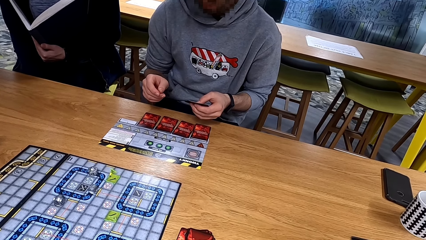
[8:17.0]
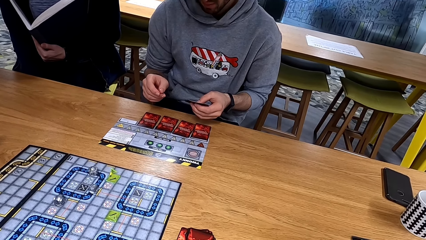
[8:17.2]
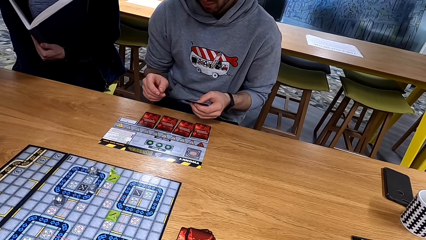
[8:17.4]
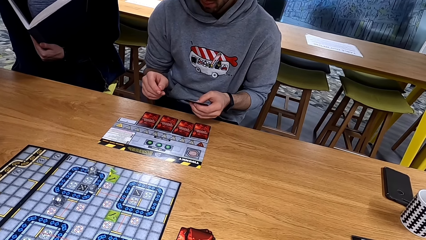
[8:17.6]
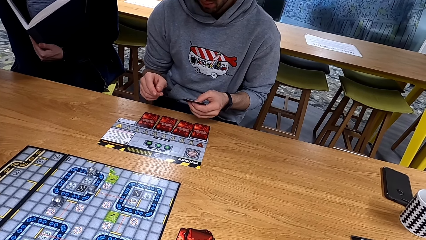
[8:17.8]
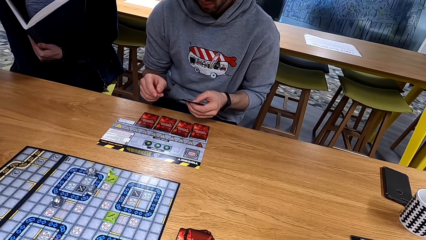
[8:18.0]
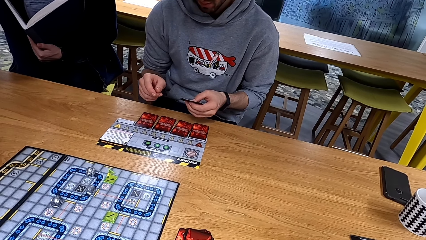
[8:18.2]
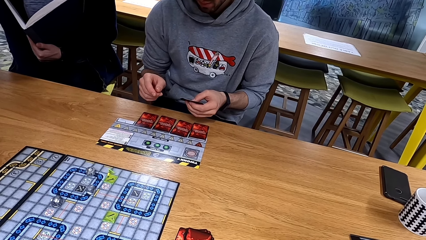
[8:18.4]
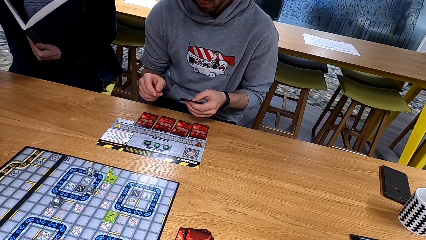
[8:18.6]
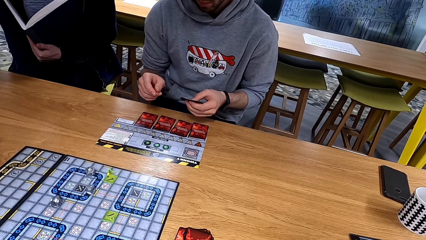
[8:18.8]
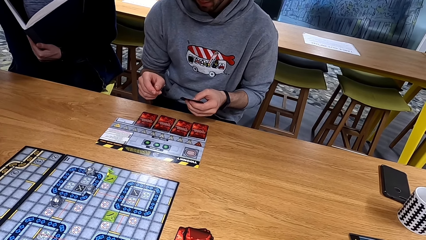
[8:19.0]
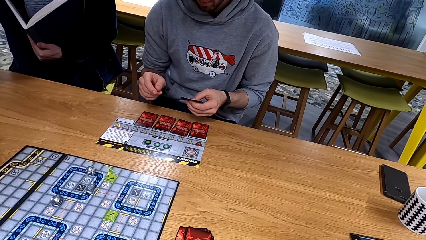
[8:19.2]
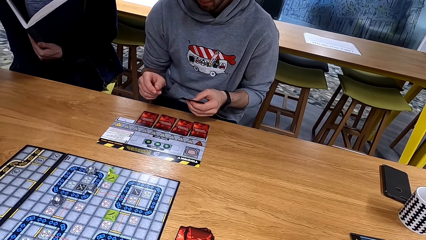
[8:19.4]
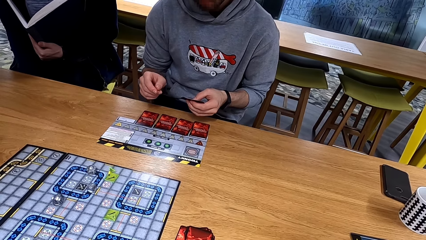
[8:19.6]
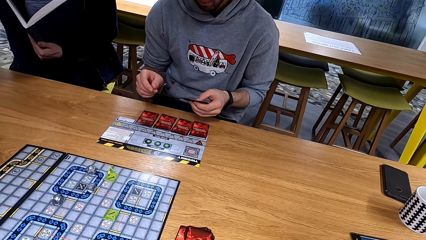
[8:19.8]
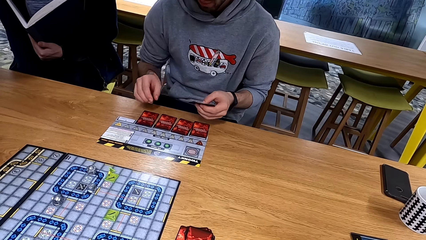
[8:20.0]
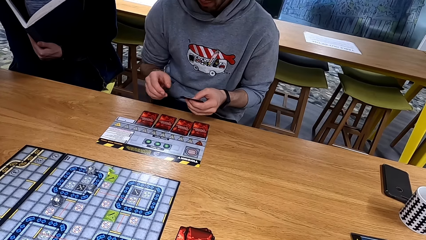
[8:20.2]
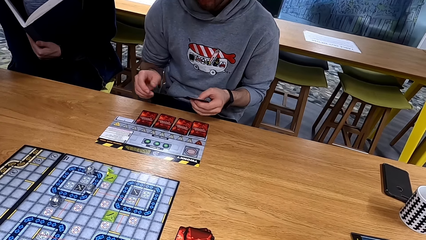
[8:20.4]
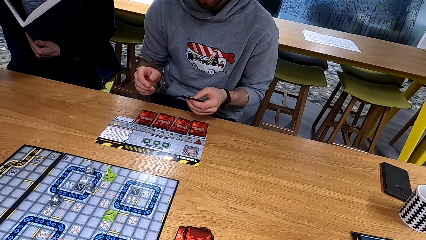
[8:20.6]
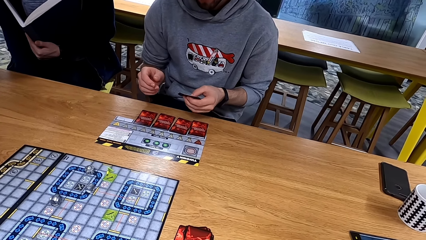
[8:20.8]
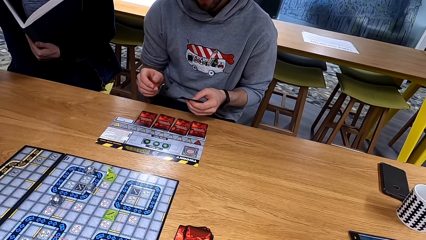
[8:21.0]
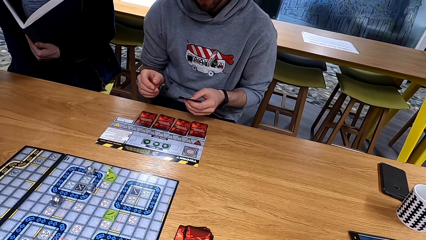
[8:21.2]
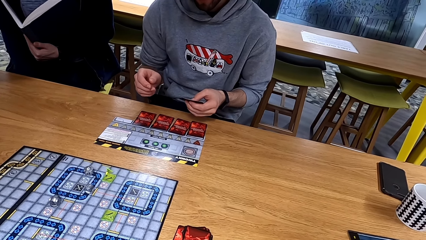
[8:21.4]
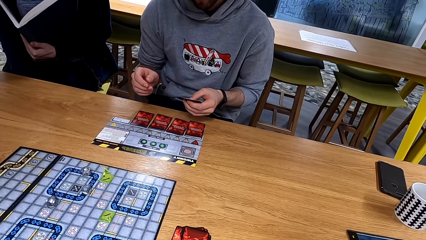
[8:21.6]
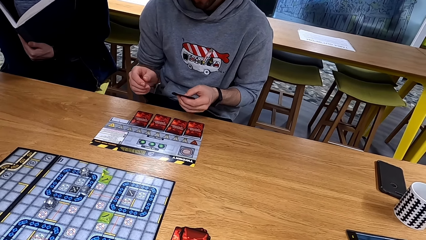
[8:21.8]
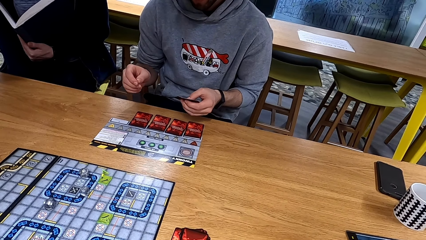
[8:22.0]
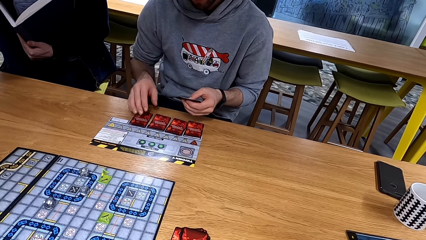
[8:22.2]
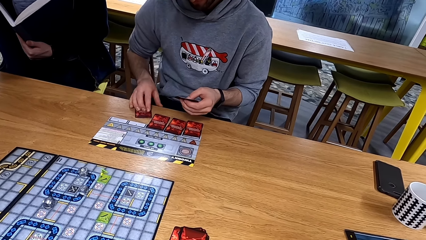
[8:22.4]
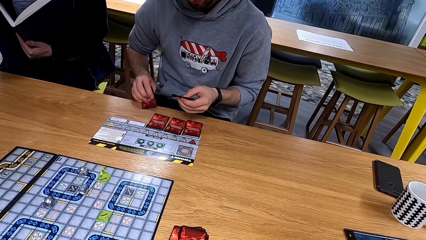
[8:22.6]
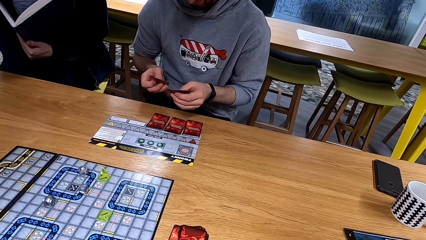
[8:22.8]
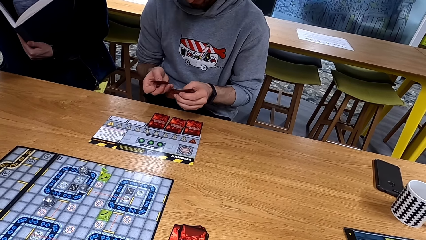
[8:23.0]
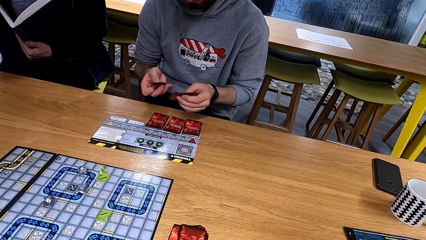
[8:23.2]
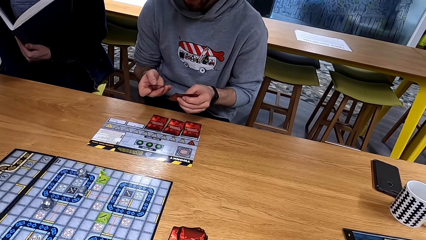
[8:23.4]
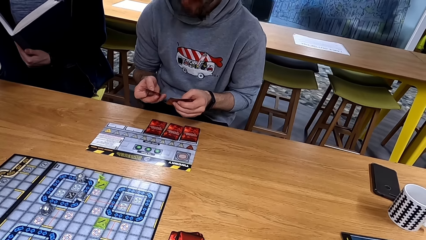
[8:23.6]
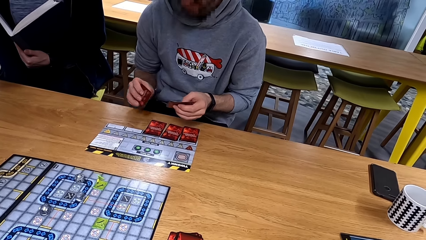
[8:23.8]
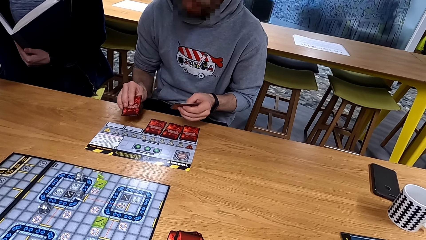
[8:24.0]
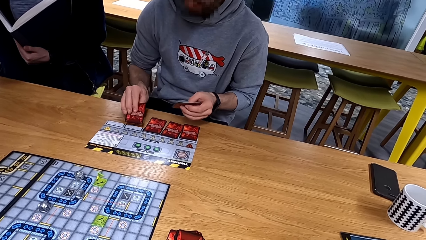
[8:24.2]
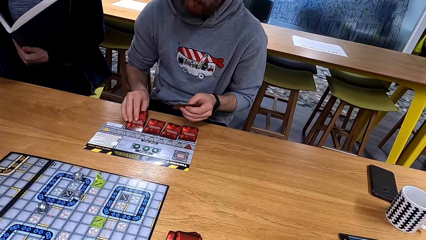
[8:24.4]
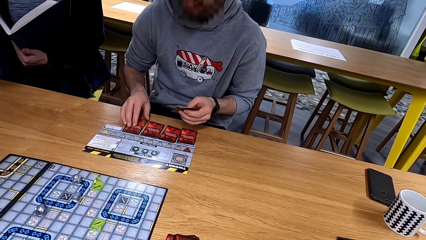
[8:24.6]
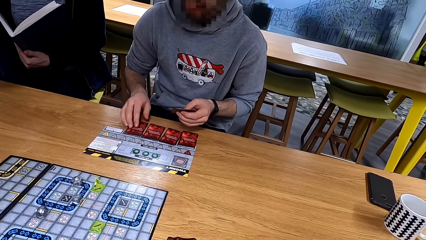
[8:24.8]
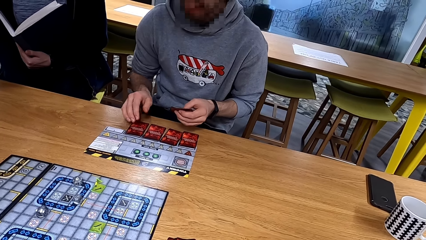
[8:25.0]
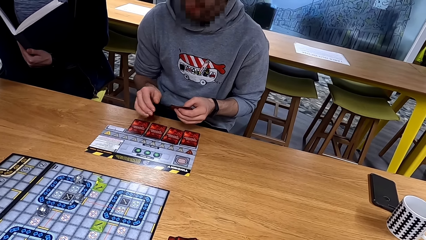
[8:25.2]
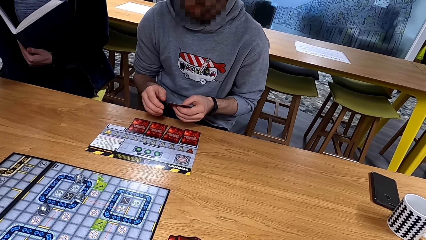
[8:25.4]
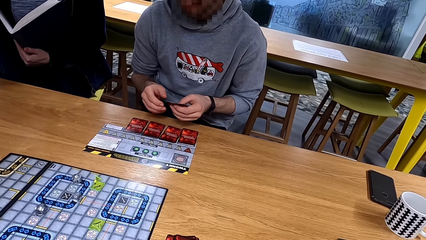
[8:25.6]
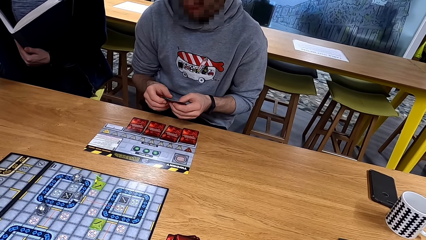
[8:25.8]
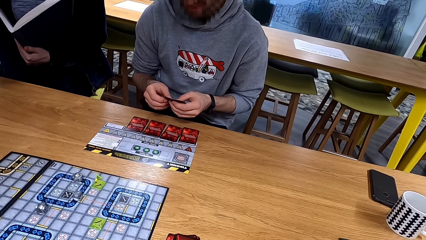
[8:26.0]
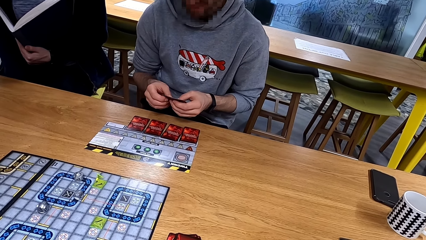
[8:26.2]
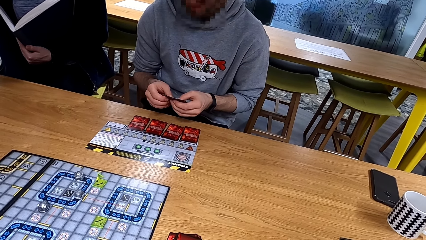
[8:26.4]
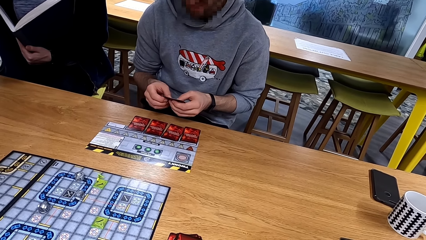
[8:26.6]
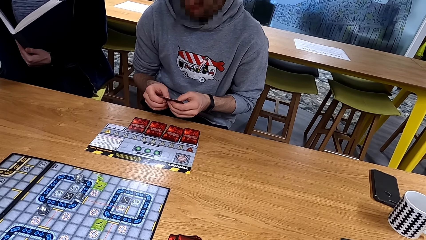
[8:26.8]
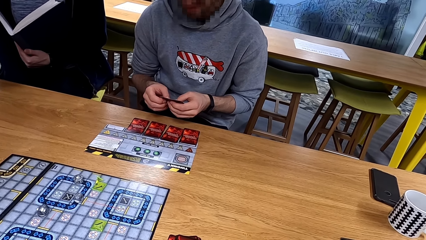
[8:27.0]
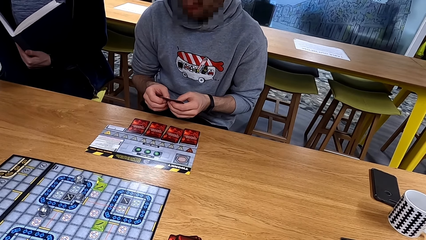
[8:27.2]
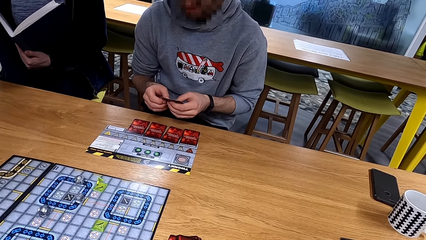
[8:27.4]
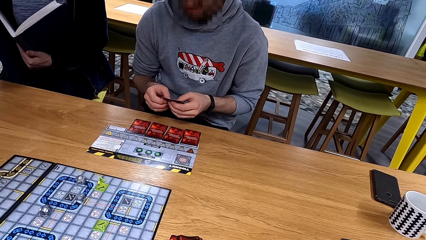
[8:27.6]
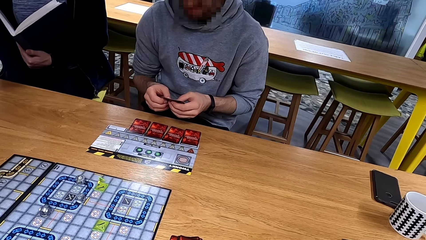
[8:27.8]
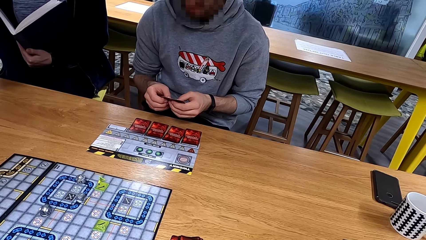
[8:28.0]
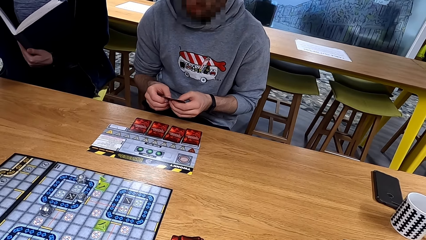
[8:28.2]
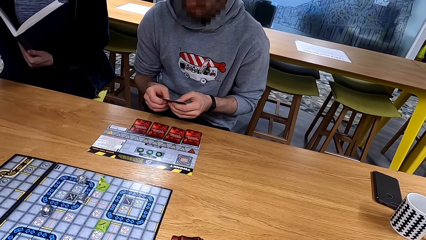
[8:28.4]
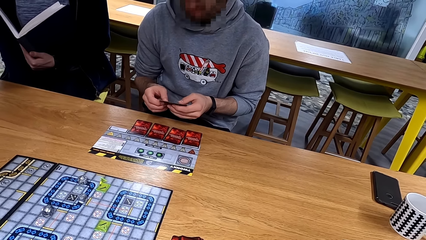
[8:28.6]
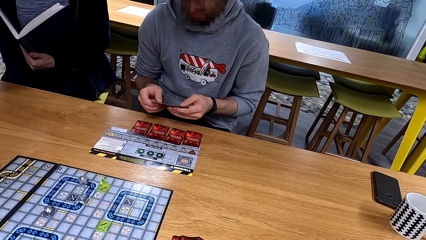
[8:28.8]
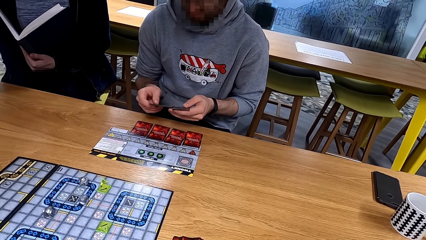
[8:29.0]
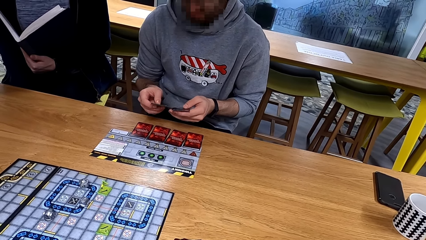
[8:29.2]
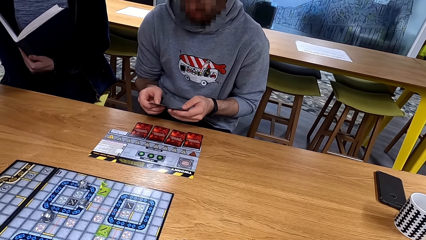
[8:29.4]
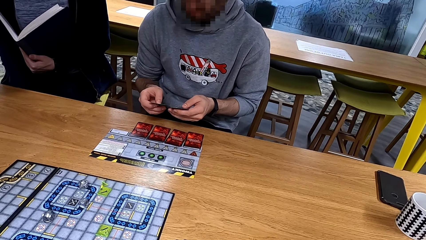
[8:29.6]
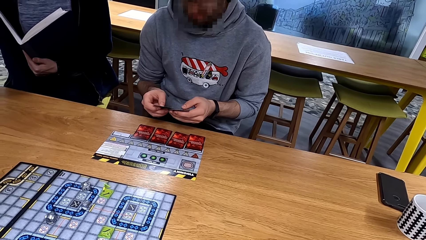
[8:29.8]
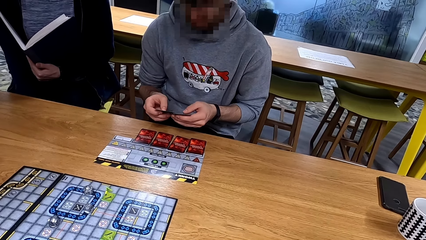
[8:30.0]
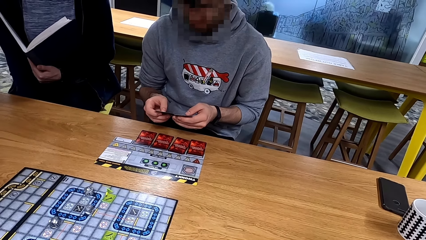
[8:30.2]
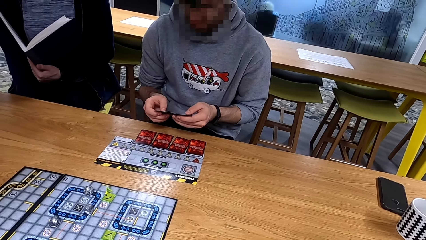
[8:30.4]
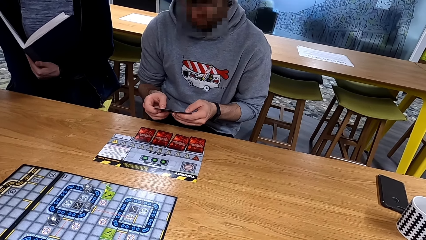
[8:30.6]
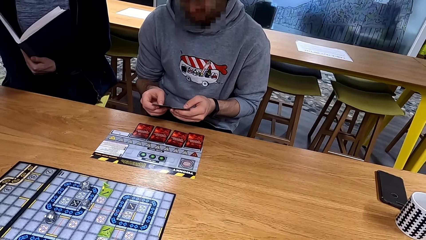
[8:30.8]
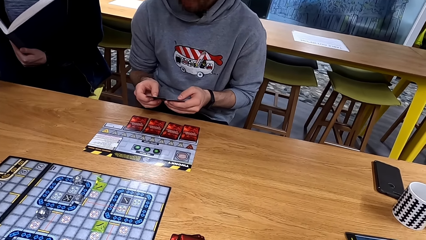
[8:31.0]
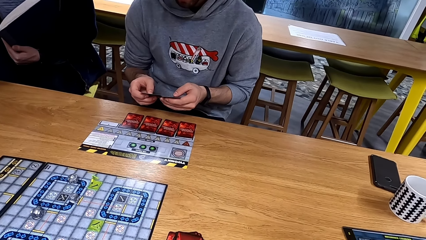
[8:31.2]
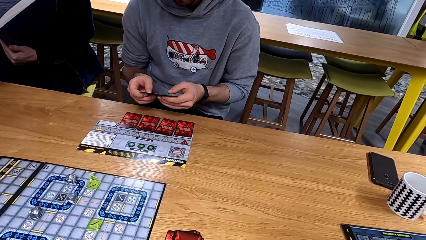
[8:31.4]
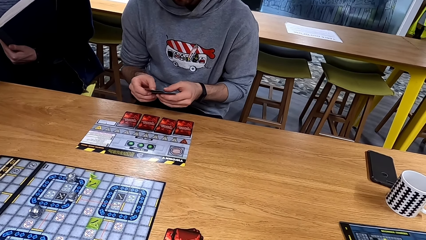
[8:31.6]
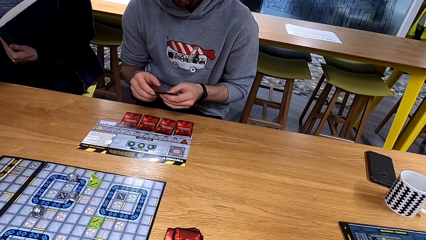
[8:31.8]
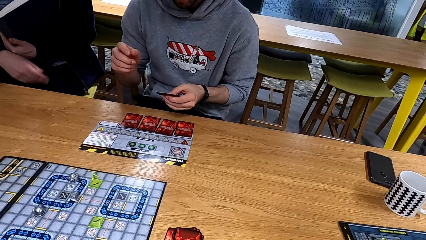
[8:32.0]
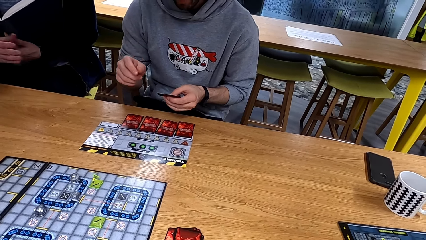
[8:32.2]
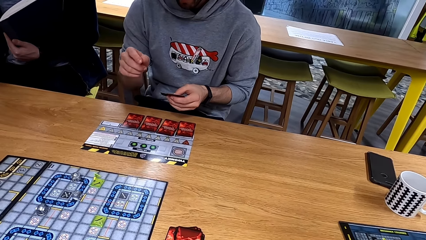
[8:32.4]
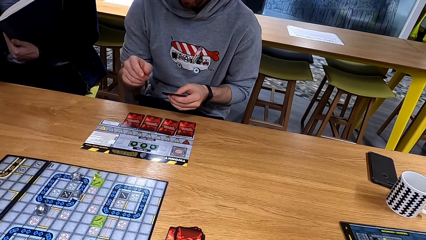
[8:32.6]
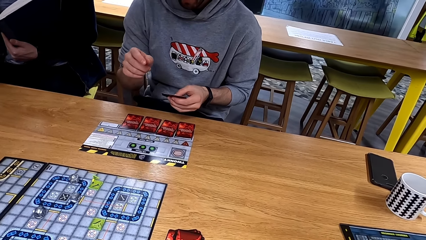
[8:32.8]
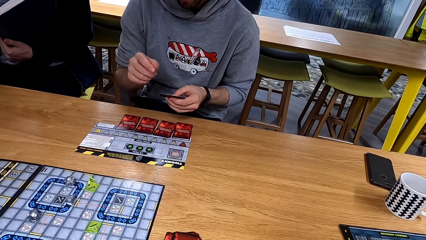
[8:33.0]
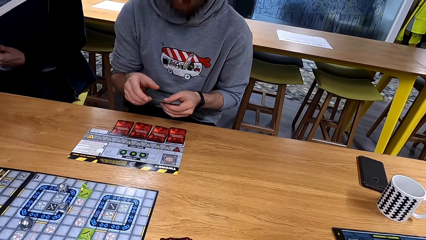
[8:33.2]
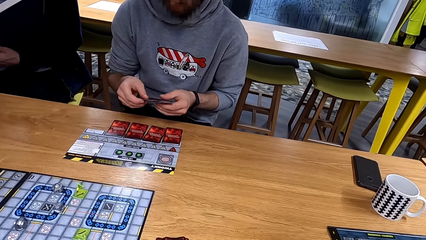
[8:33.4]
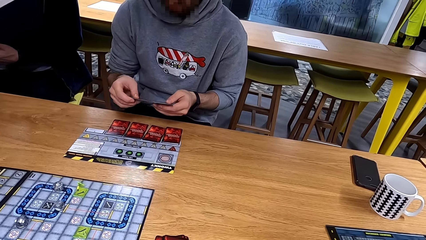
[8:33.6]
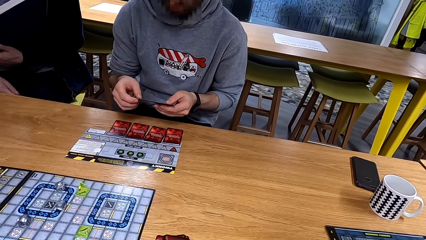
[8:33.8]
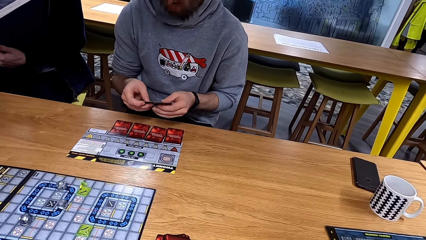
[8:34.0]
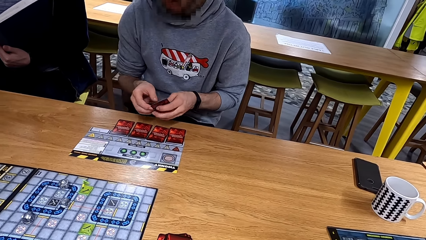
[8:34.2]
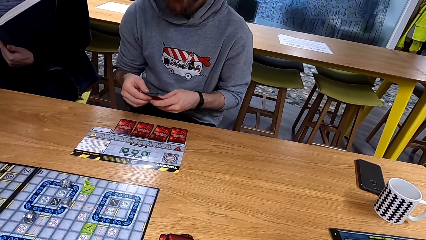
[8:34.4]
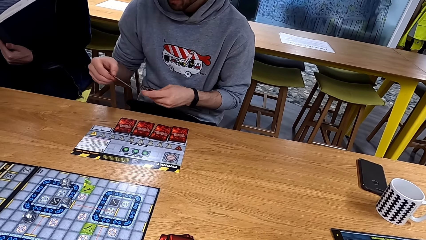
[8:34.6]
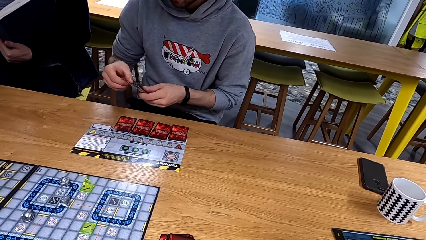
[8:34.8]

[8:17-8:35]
A man picks up a card, puts the card down and moves hands.
